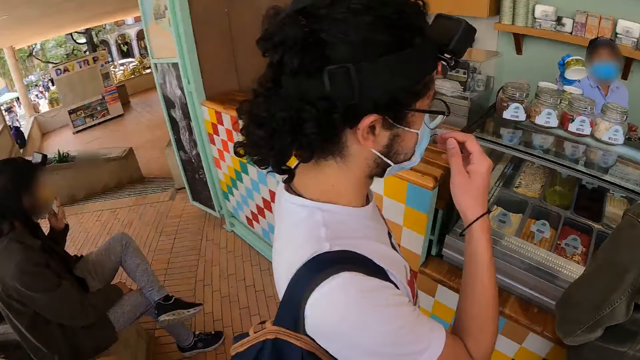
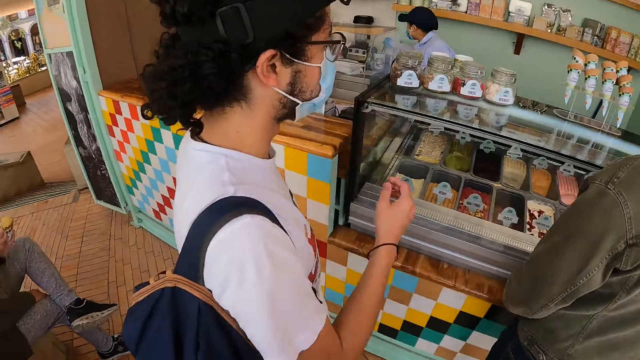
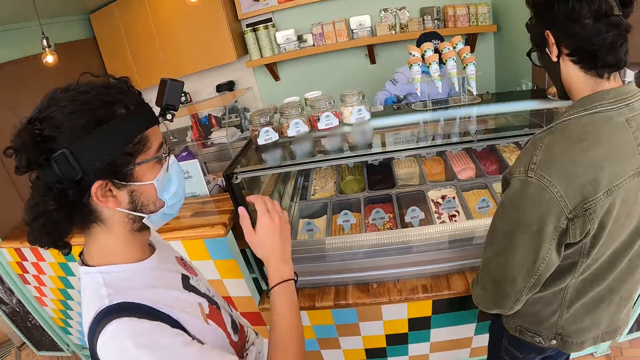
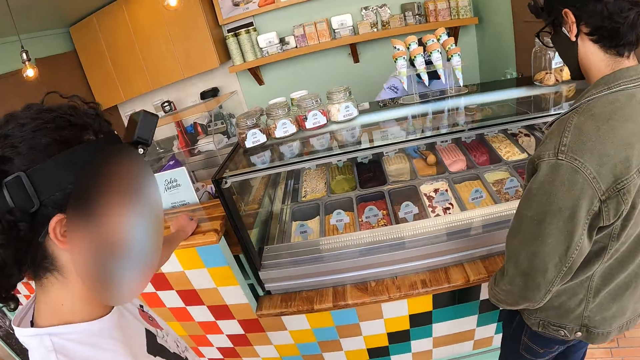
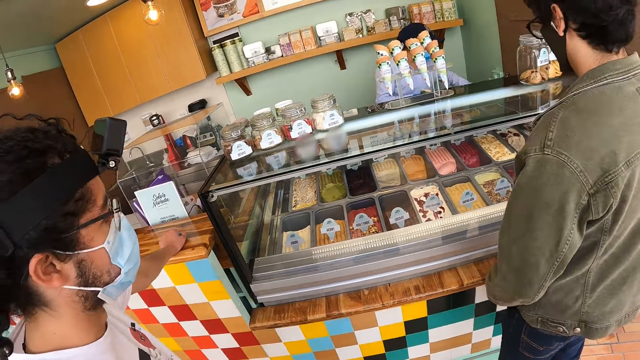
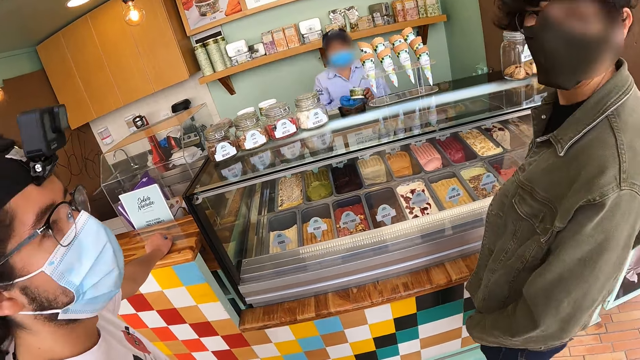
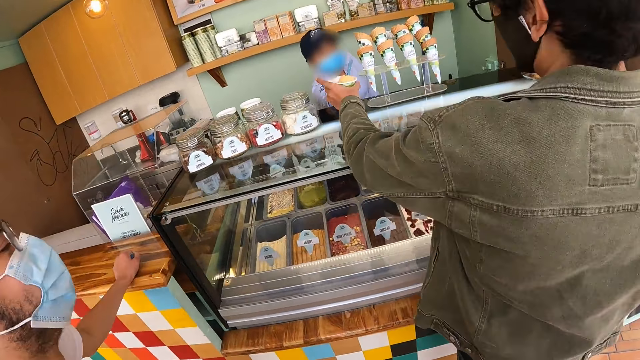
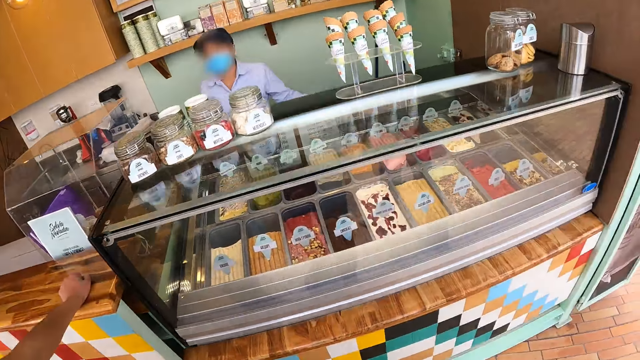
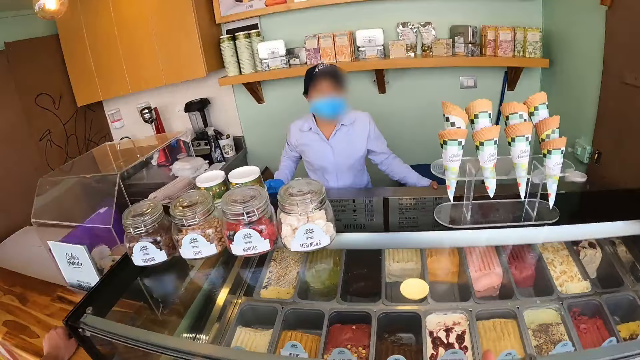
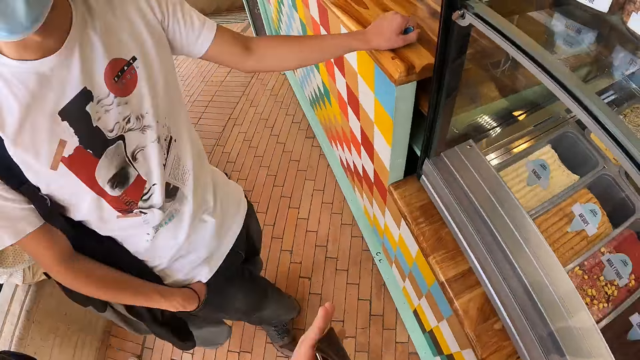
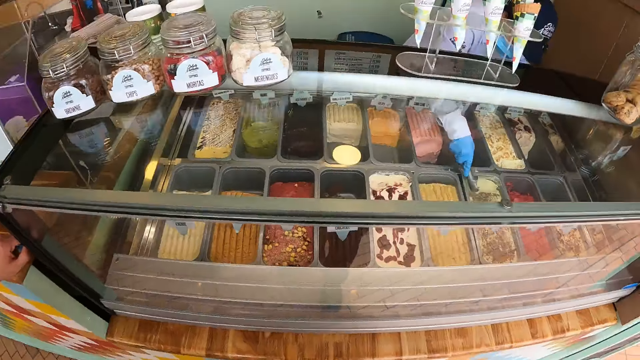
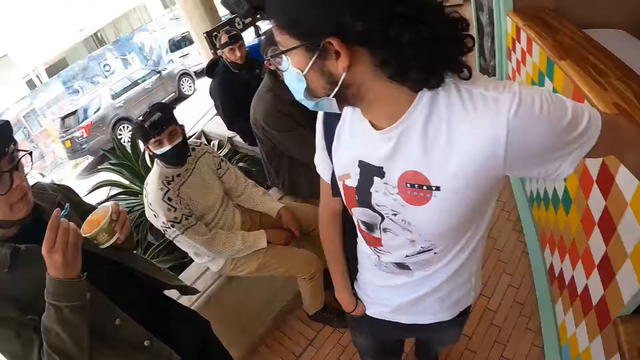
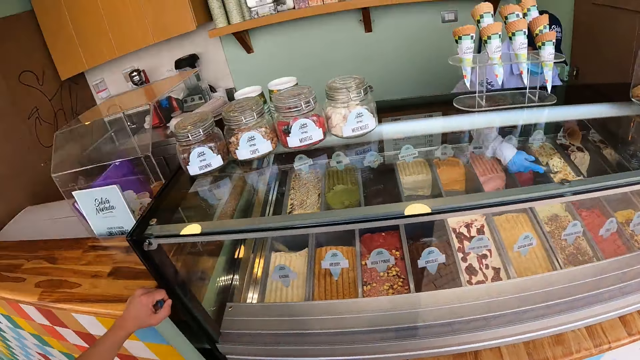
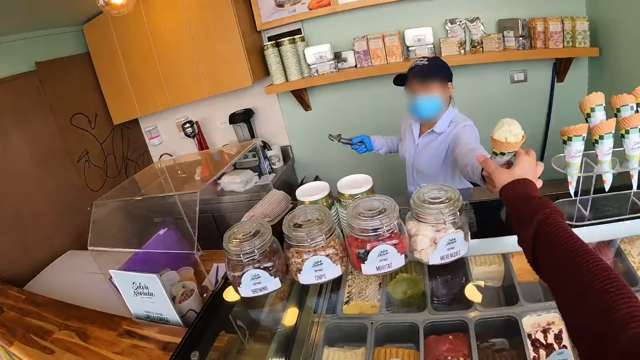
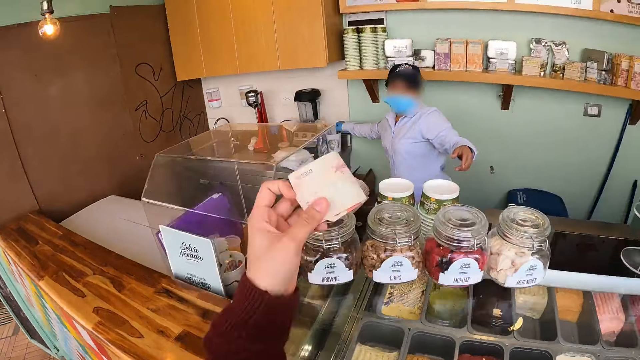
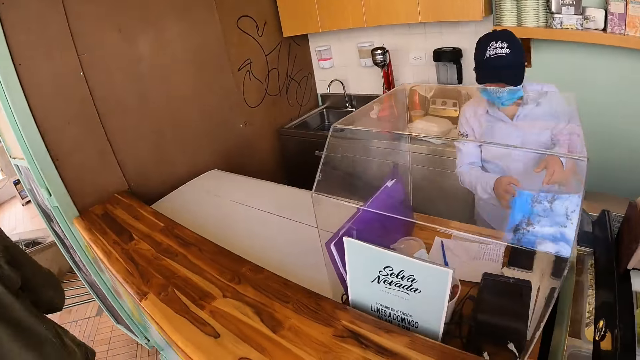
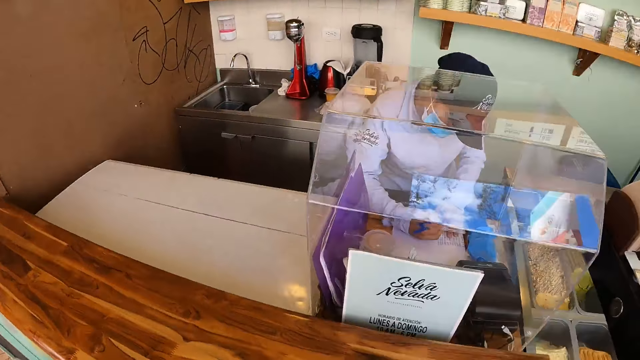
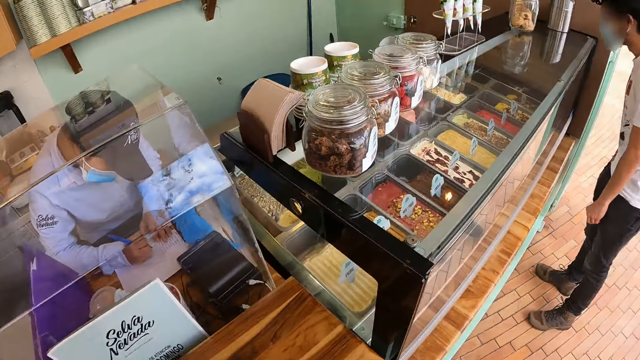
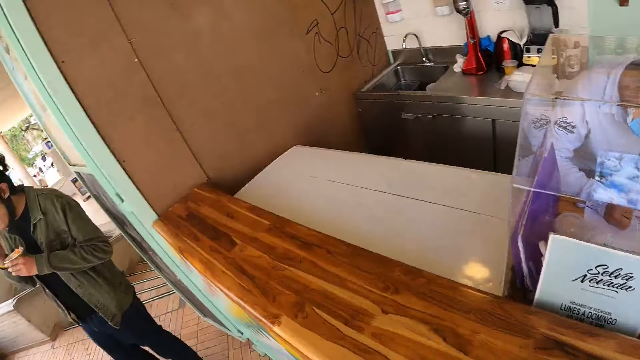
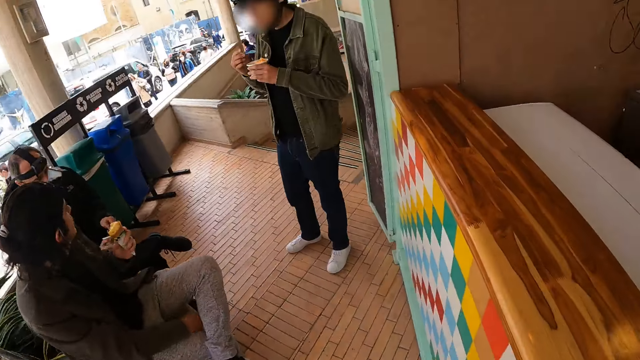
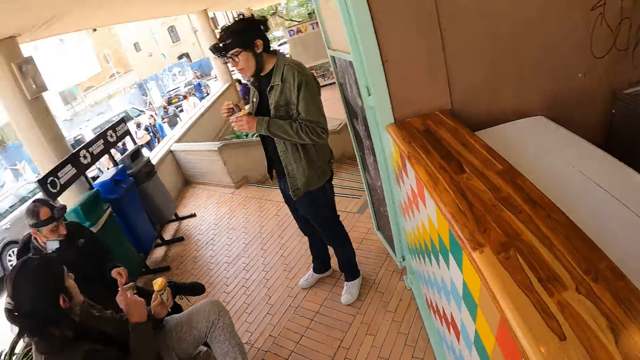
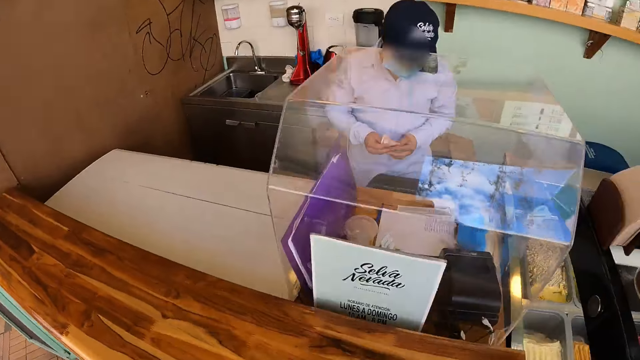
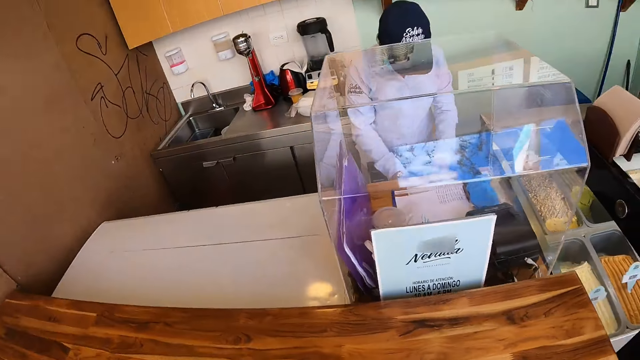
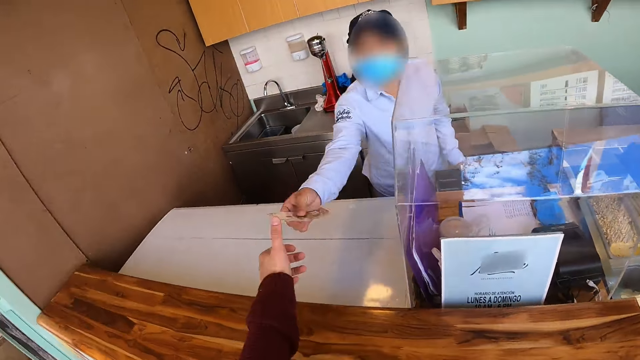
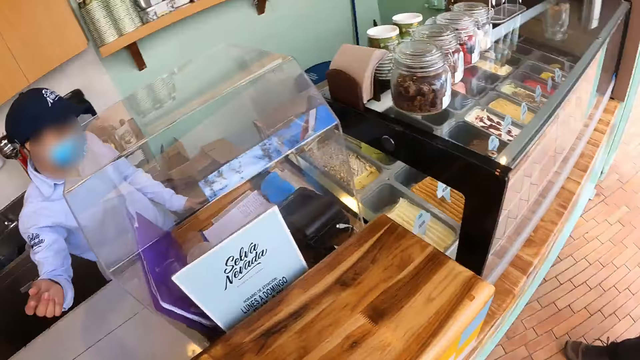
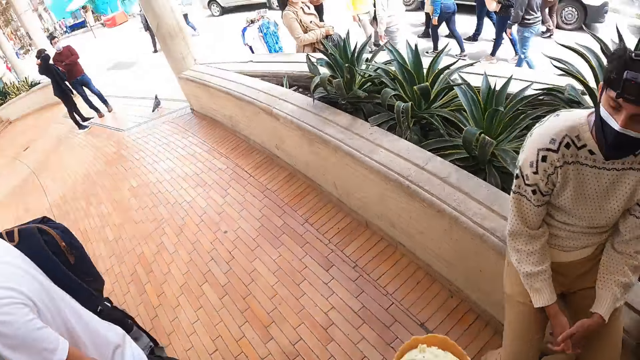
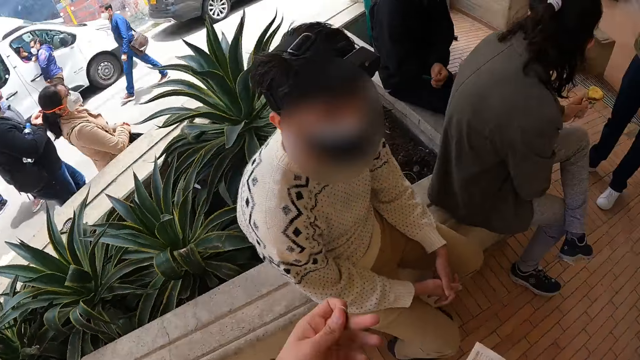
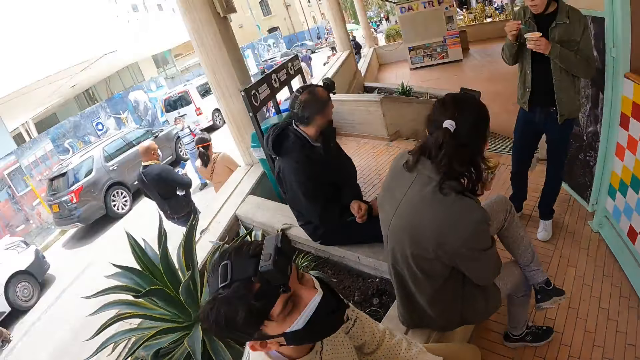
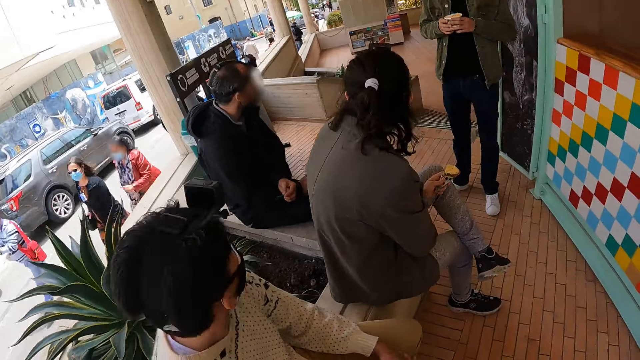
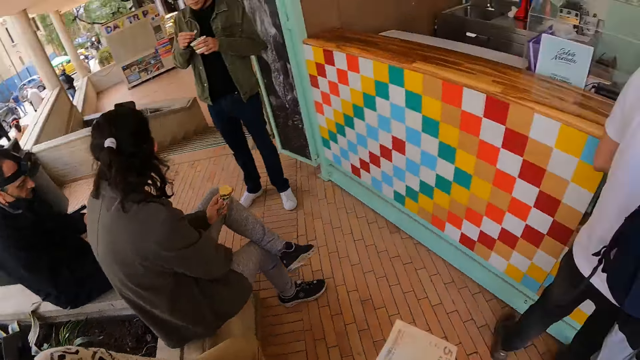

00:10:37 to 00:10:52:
A person eats the ice cream. Another person holds the mask. A third person serves the ice cream and holds the bucket of ice cream. A fourth person picks up the ice cream from the third person, holds the bucket of ice cream, and eats the ice cream. The third person holds the ice cream bucket. The camera wearer holds money. The third person writes on the paper. The third person receives money from the camera wearer. The camera wearer receives money from the third person.

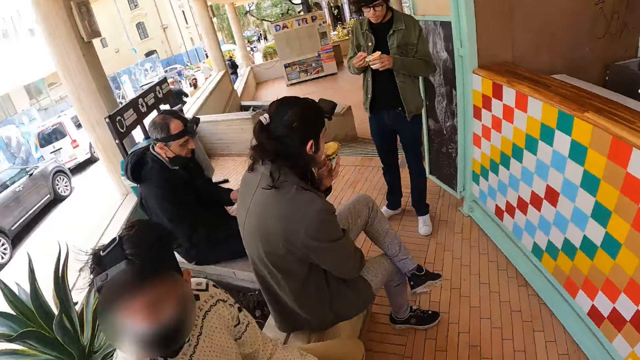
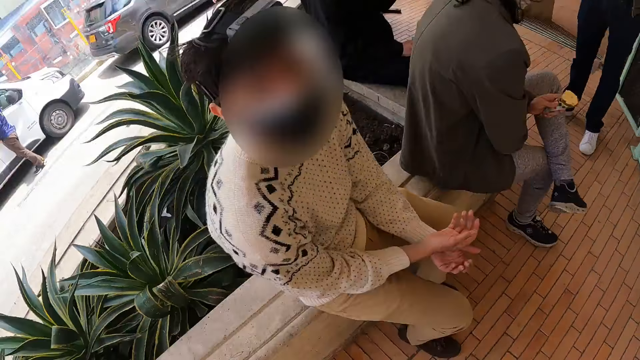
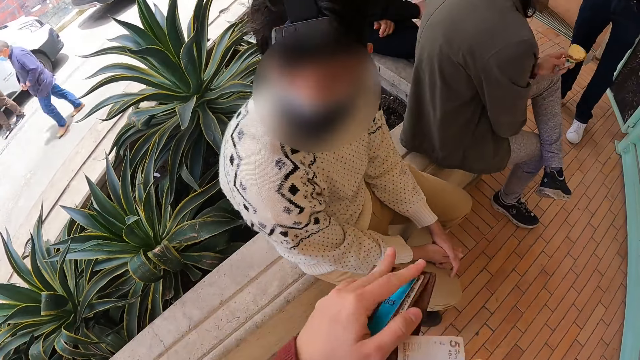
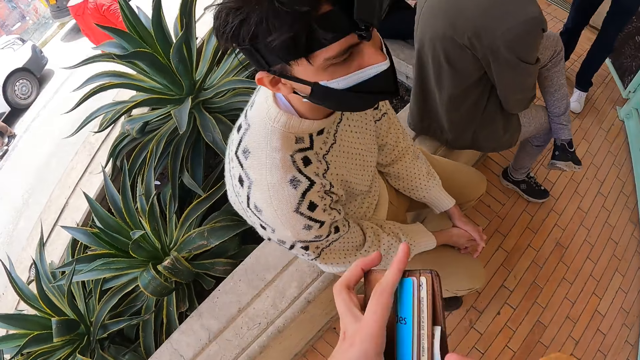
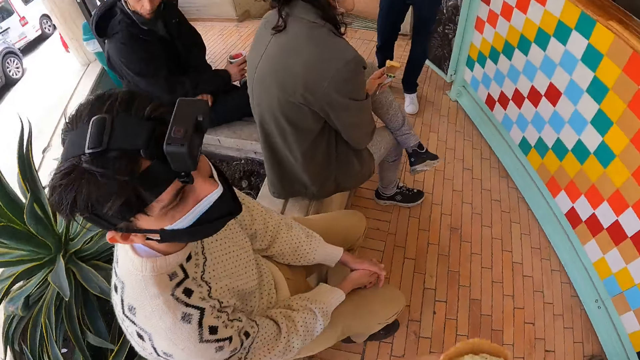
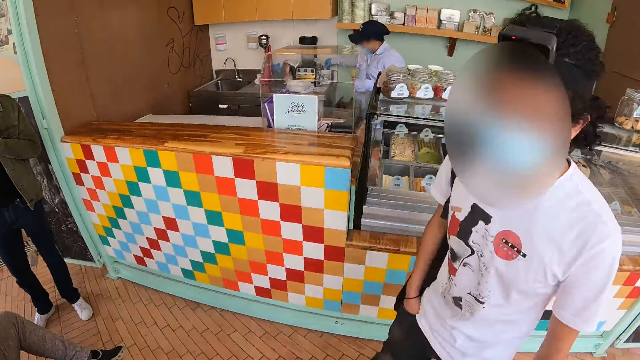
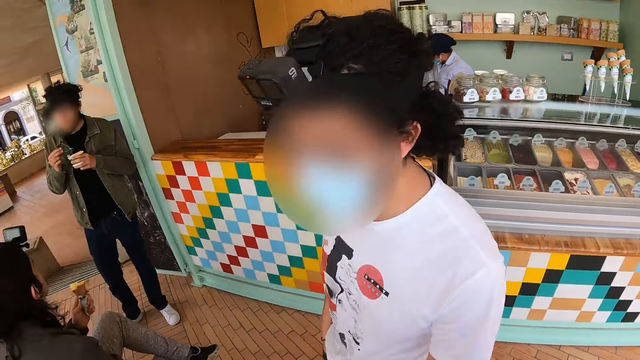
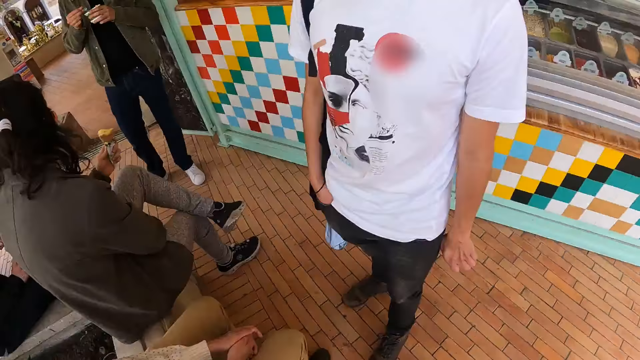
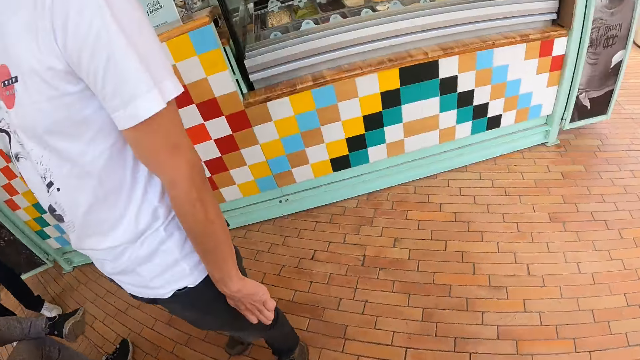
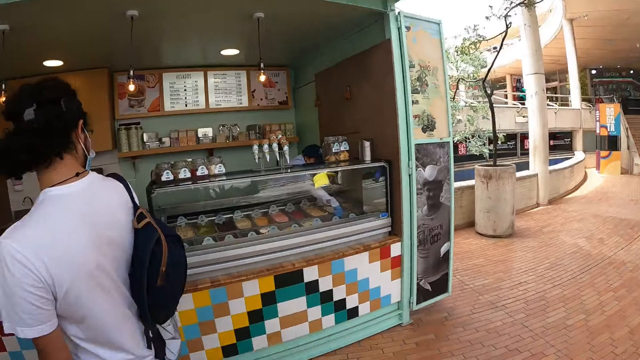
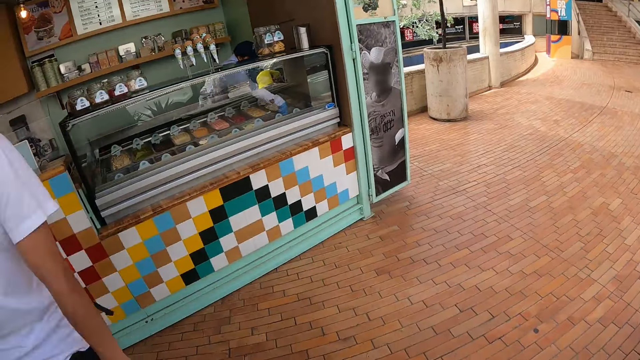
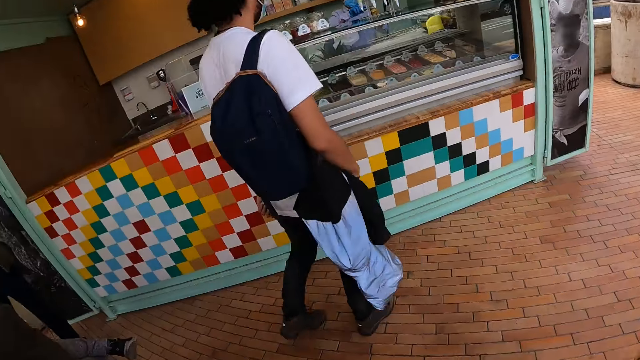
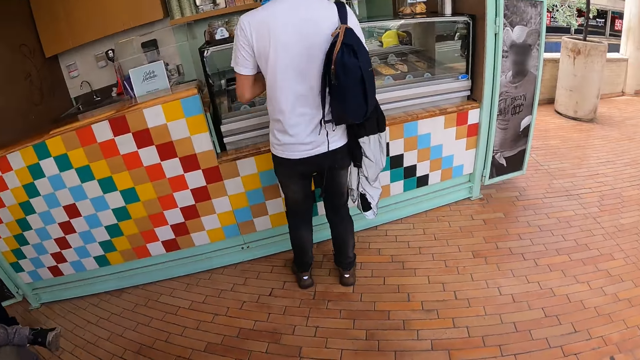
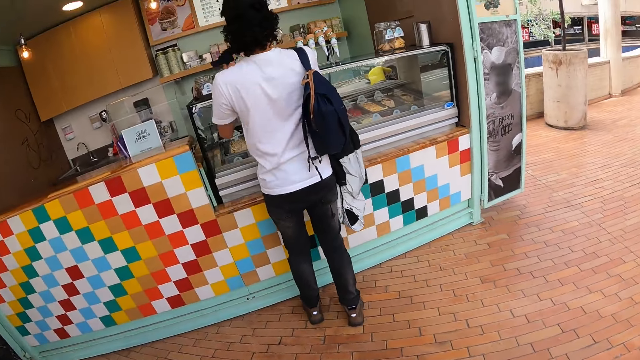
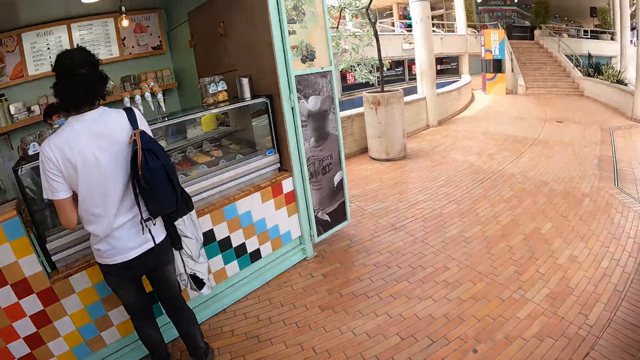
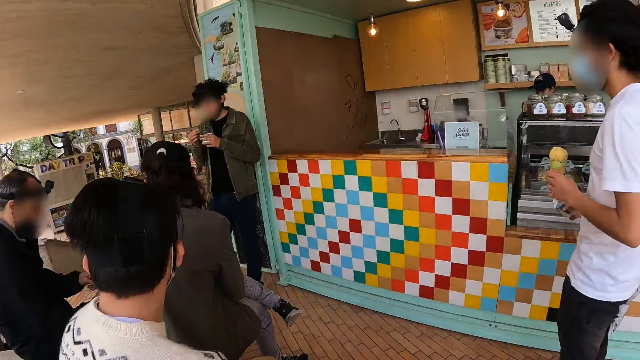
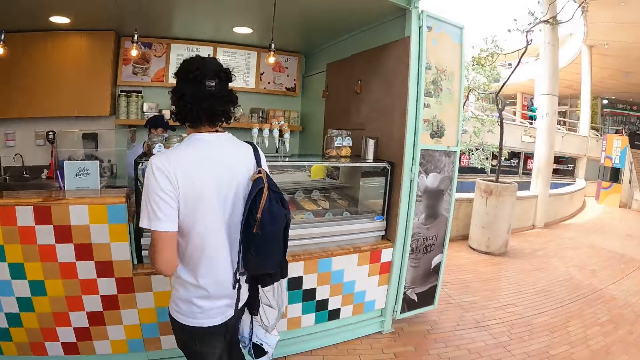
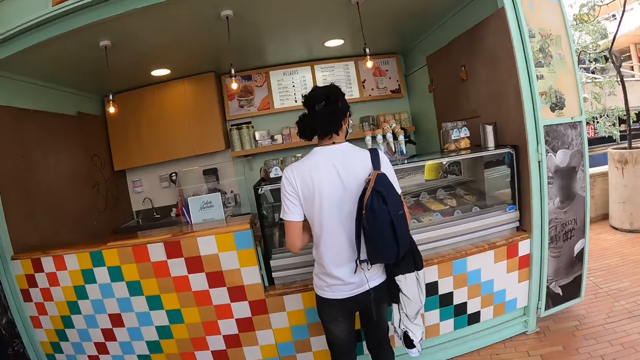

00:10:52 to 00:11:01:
The camera wearer holds the wallet and puts the money in the wallet. A person serves the ice cream. Another person holds the ice cream.
